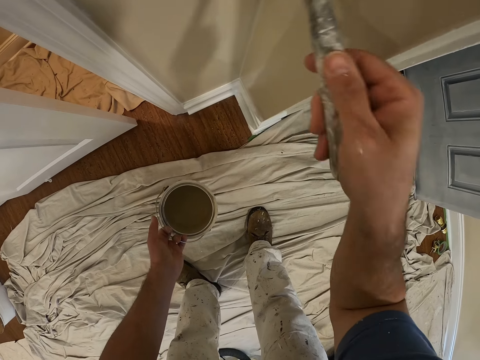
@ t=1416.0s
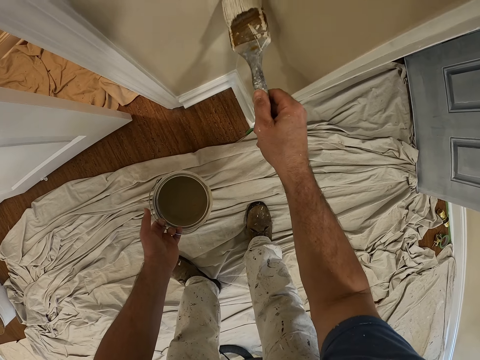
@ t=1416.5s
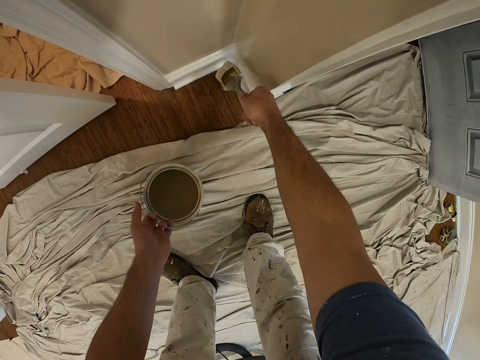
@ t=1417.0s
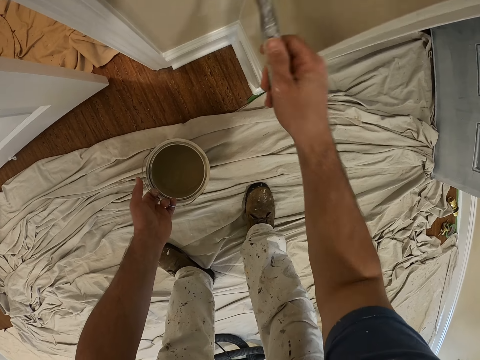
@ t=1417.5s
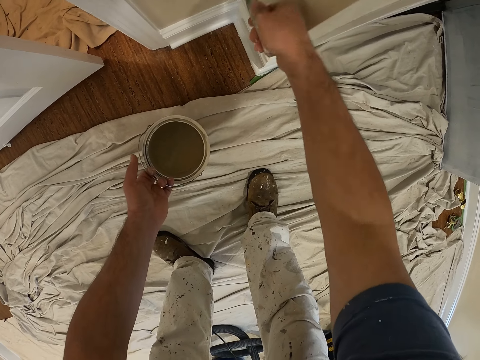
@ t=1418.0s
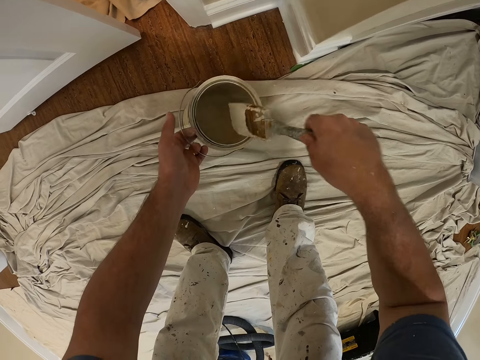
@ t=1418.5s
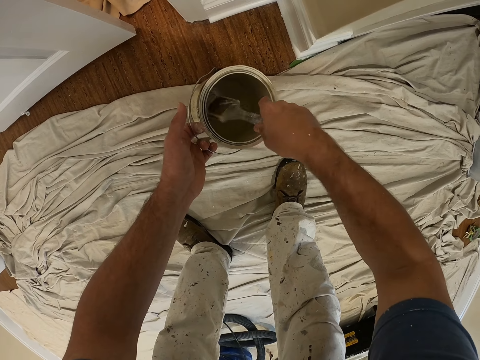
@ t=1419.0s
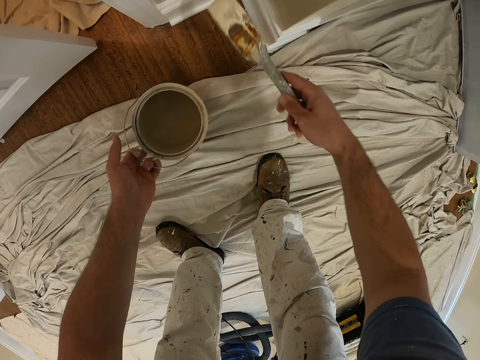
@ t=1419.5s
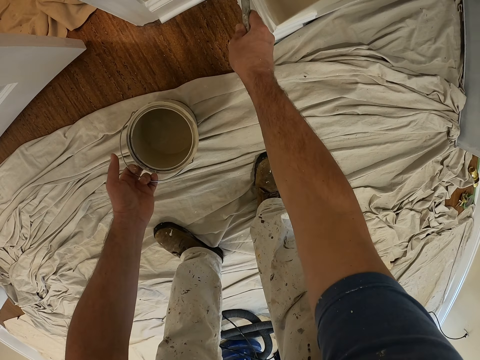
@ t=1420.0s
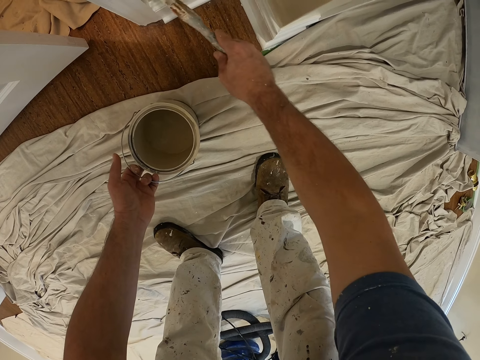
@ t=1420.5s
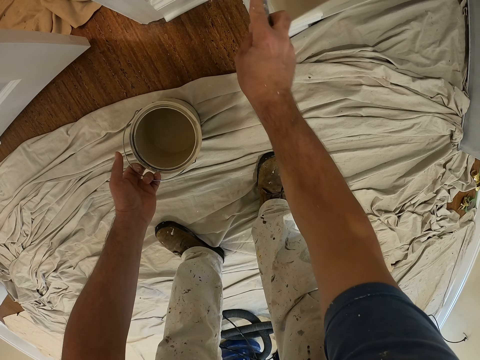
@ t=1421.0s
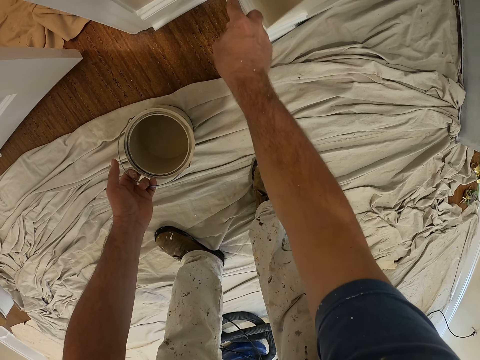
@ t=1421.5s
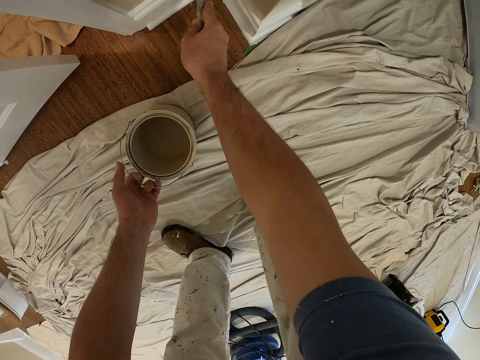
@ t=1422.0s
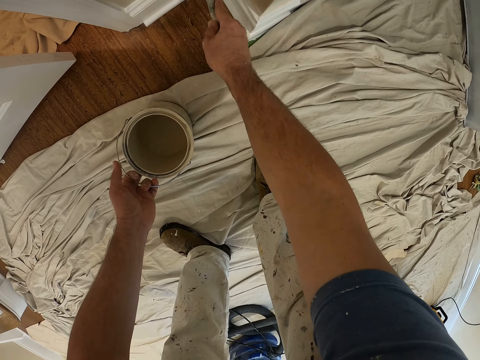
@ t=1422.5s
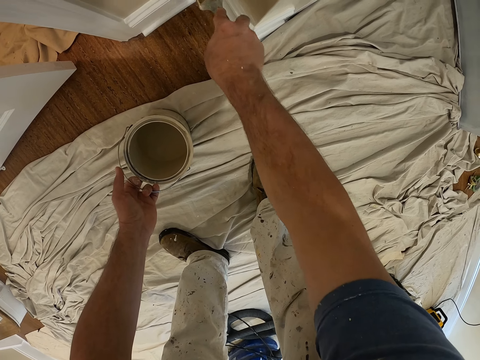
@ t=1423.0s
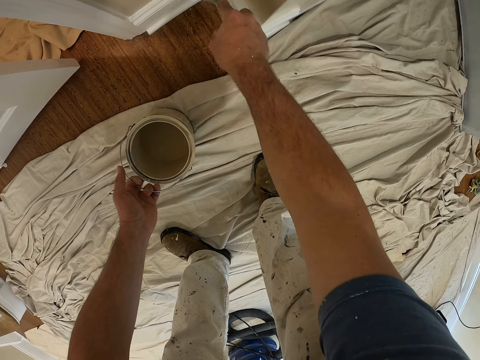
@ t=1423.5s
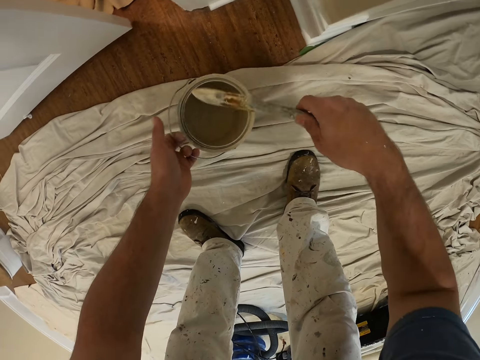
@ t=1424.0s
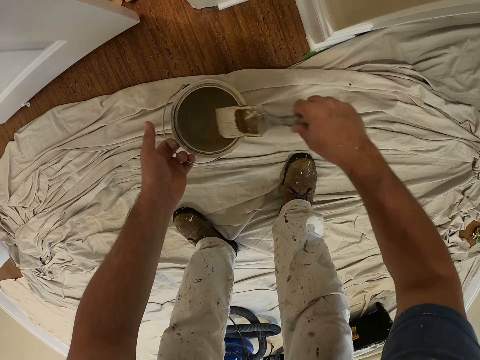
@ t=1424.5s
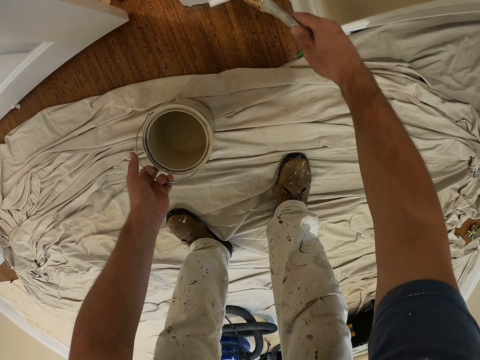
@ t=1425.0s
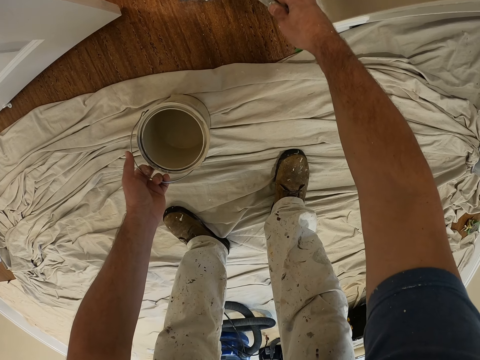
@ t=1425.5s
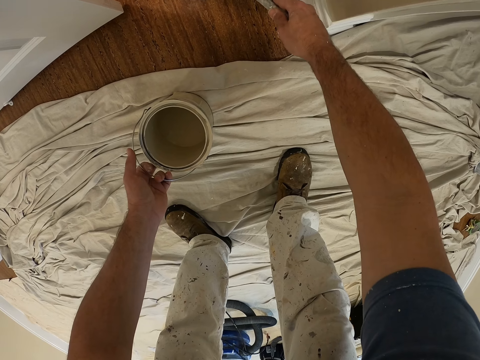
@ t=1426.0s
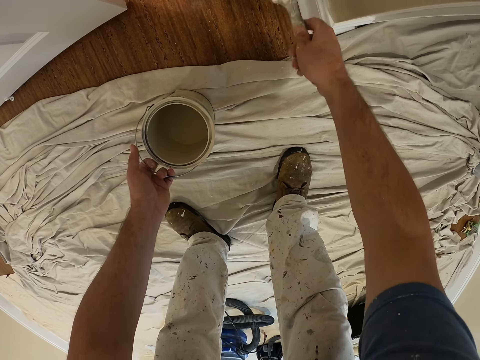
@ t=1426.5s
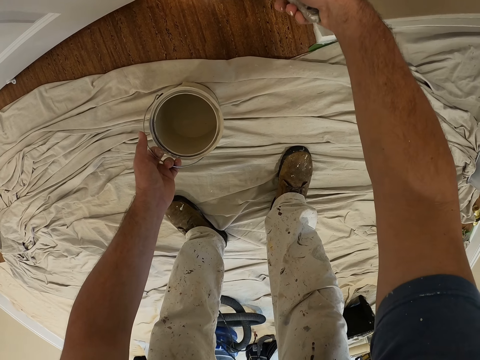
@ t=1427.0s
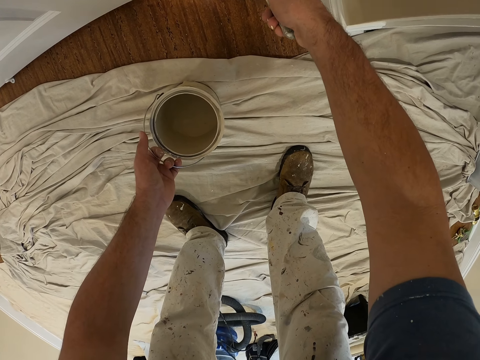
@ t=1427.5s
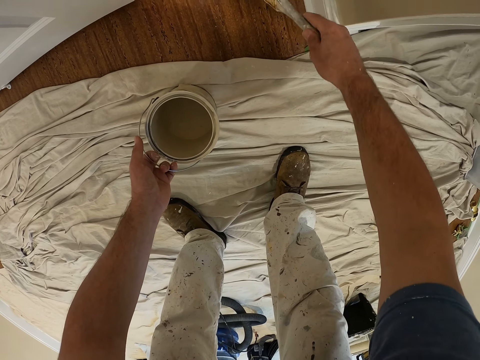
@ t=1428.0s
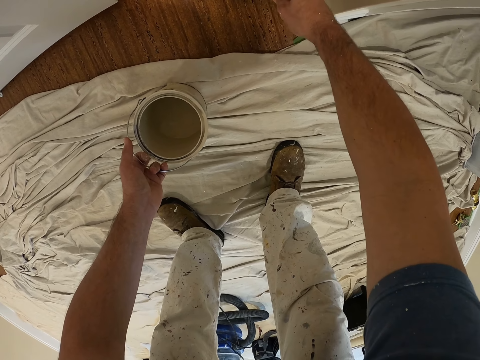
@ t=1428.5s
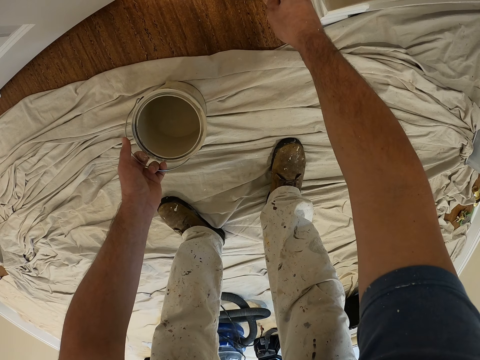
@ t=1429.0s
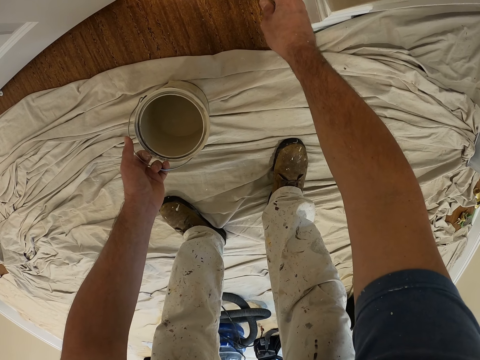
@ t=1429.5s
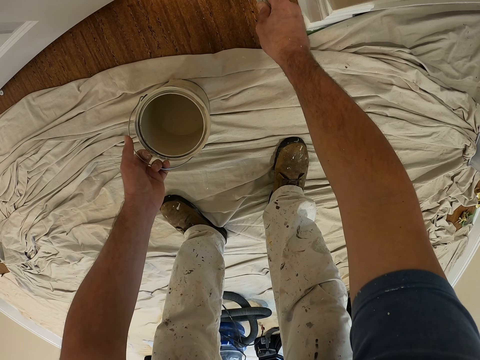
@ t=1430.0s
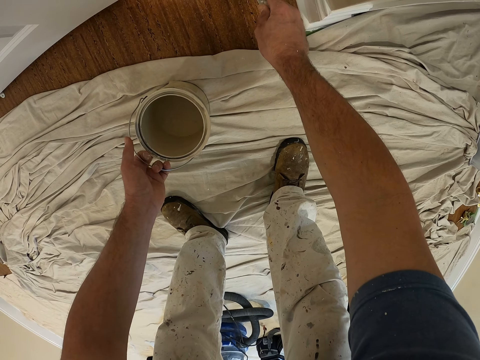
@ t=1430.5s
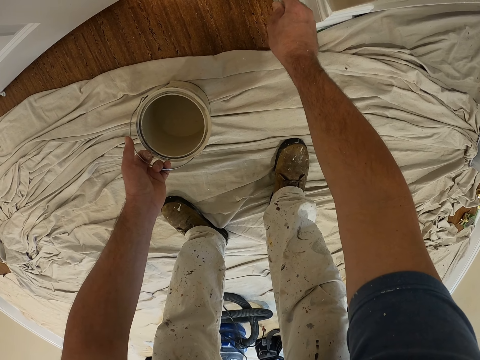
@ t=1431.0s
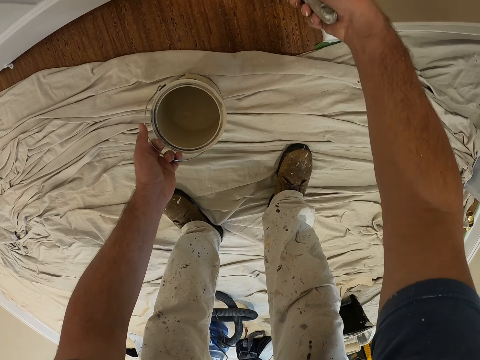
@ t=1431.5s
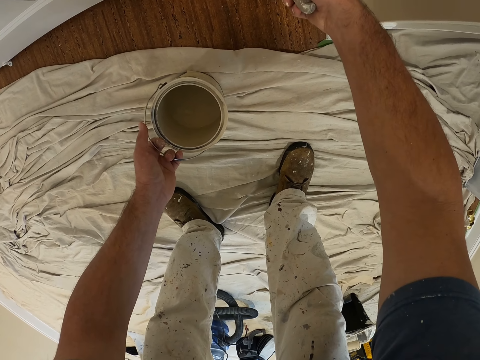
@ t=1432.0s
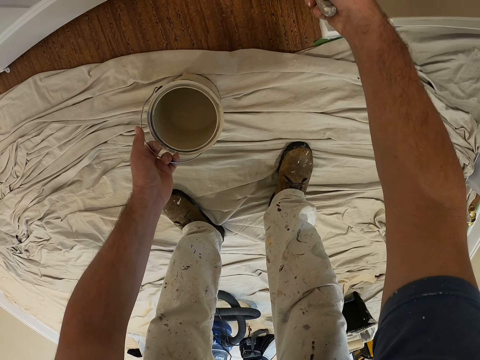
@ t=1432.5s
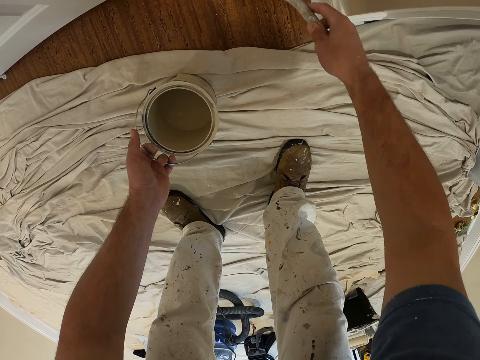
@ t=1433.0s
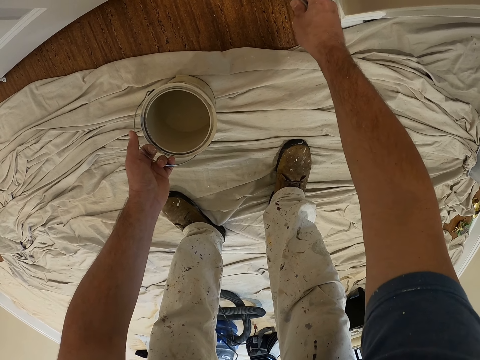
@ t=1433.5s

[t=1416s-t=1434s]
The camera wearer paints the wall. They take some paint from the paint can with the paint brush. They insert the paint brush. They paint the wall with the paint brush. They take some paint from the paint can with the paint brush. They paint the wall with the paint brush. They paint the wall.

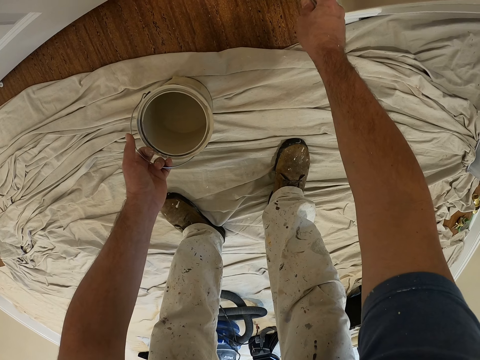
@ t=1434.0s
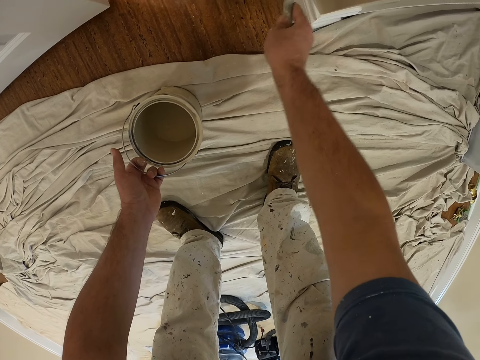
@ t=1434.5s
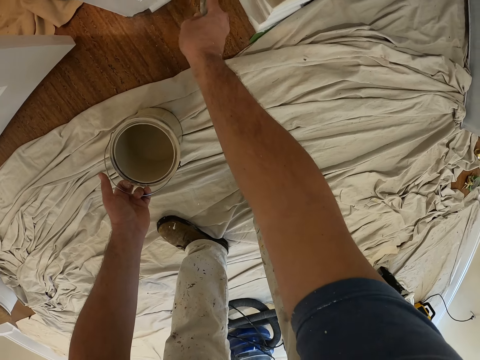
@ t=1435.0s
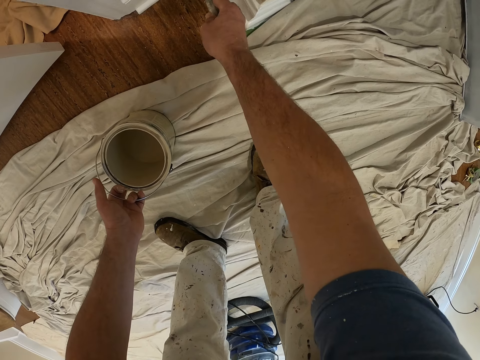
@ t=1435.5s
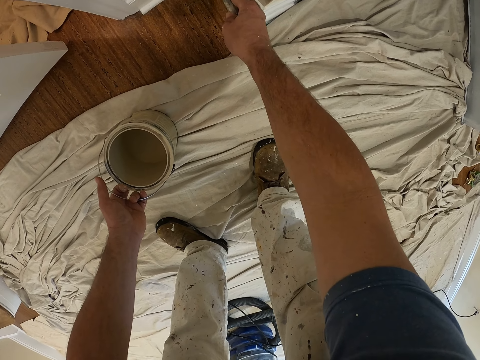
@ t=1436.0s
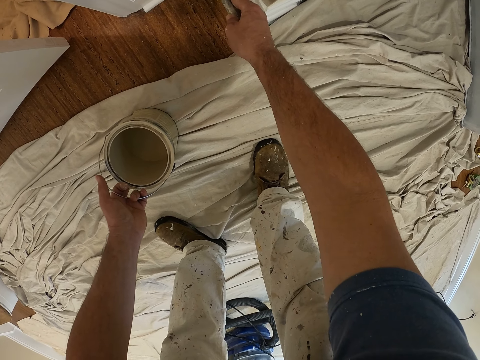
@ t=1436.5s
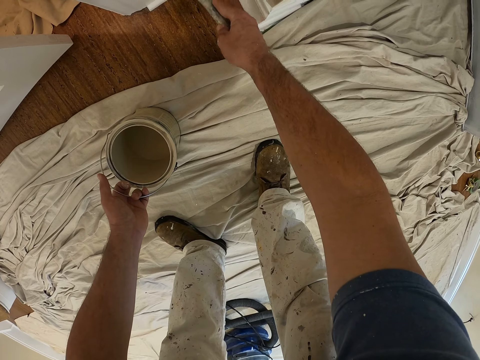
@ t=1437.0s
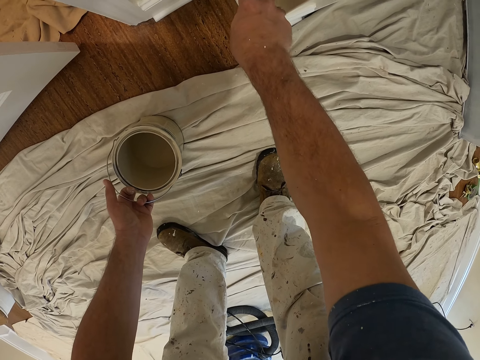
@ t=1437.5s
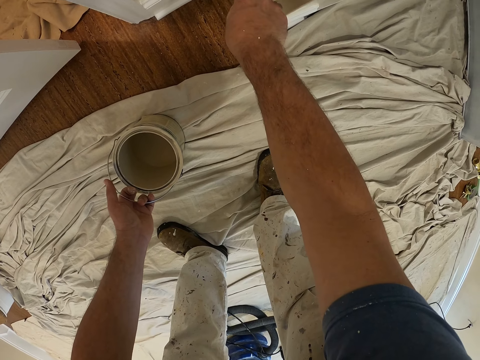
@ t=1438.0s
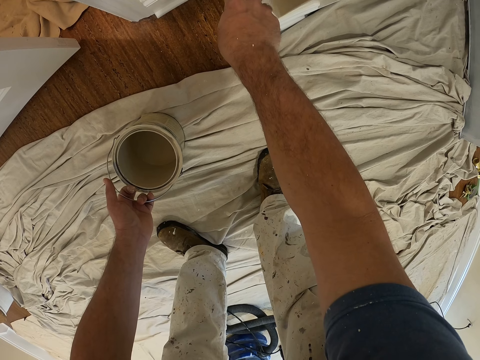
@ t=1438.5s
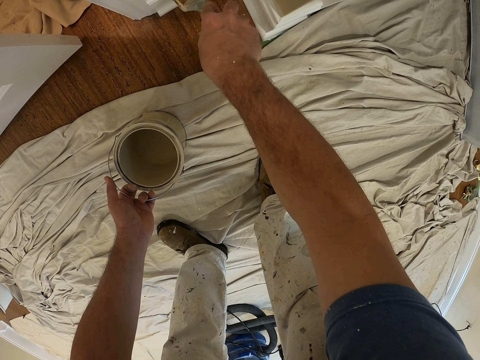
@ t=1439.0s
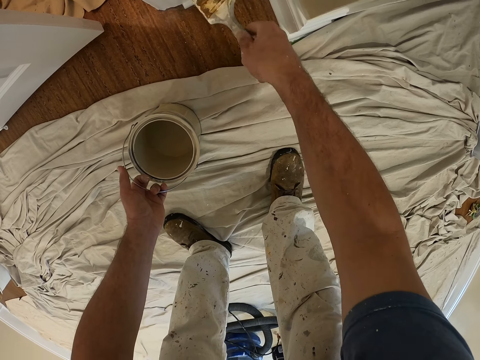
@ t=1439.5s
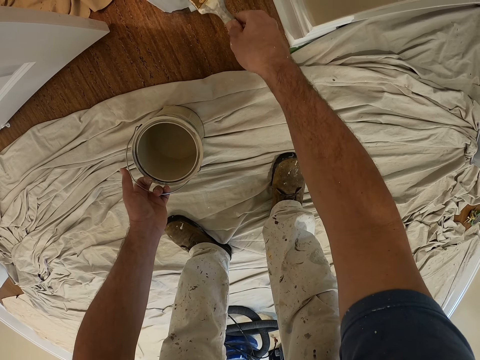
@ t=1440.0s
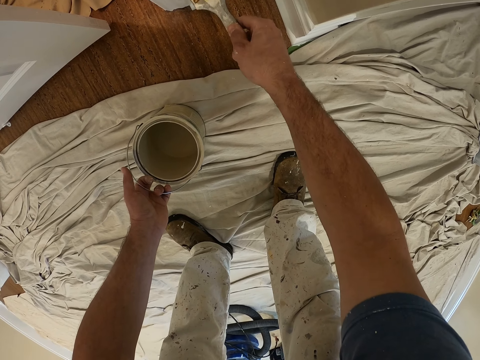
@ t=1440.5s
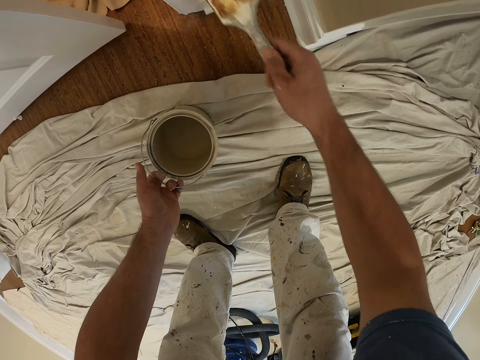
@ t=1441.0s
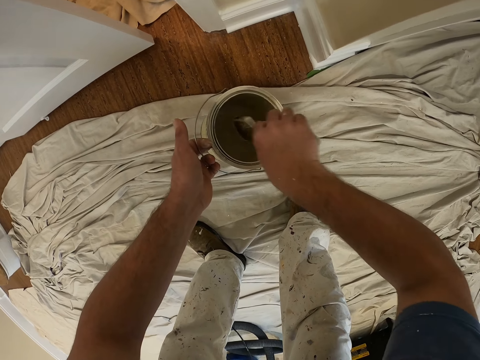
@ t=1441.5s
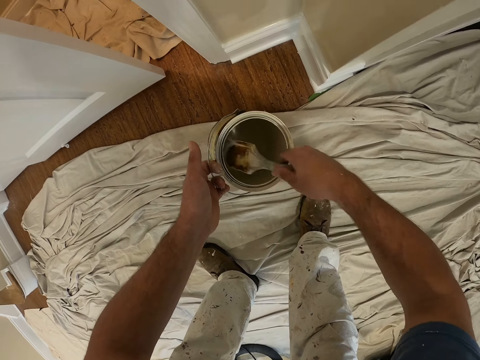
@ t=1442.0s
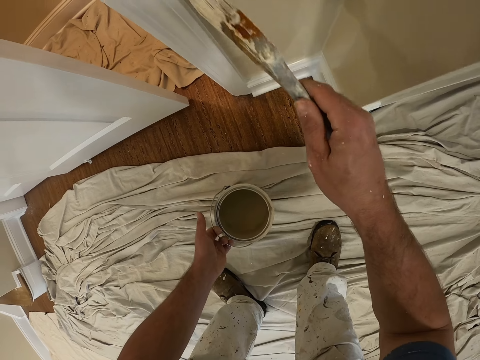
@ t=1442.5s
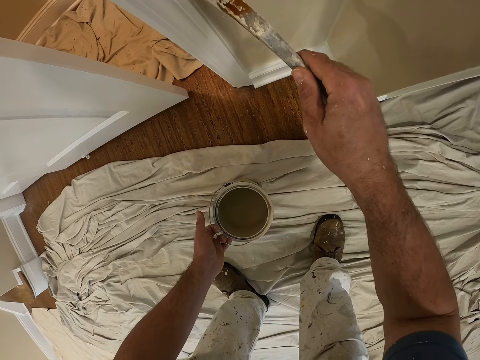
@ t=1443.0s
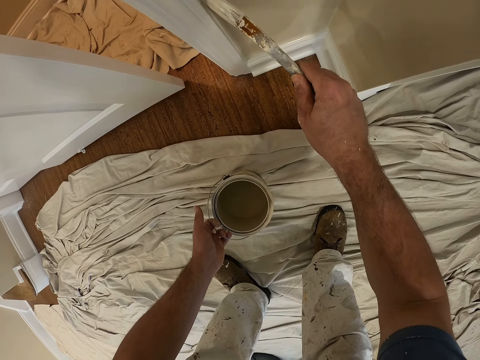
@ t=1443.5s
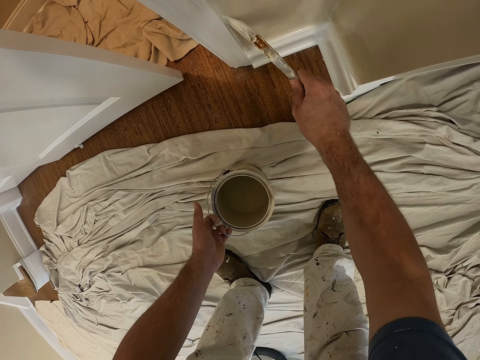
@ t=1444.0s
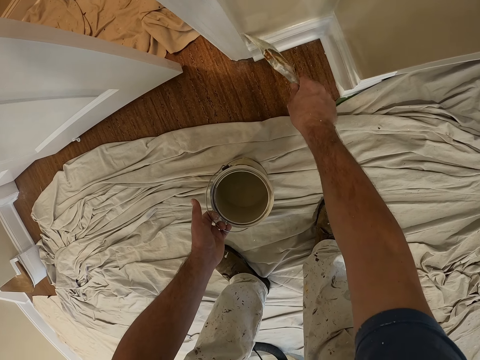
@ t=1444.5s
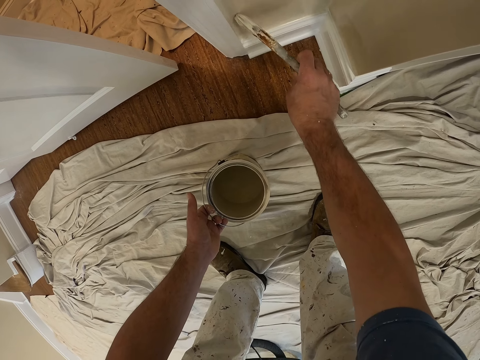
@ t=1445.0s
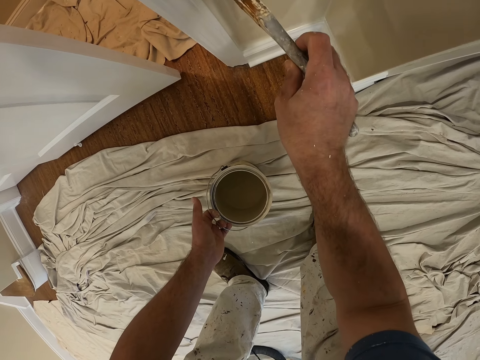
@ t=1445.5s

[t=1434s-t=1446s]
The camera wearer takes some paint from the paint can with the paint brush. They insert the paint brush. They paint the wall with the paint brush.
